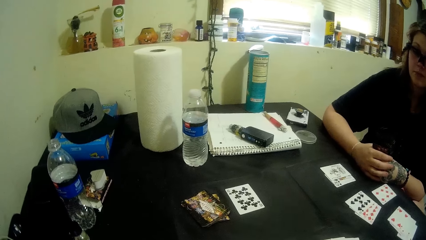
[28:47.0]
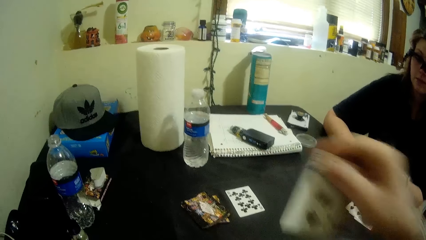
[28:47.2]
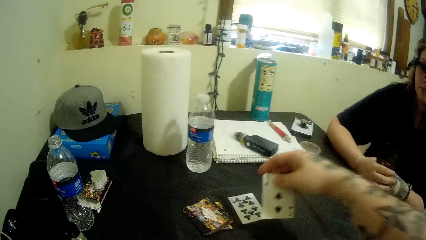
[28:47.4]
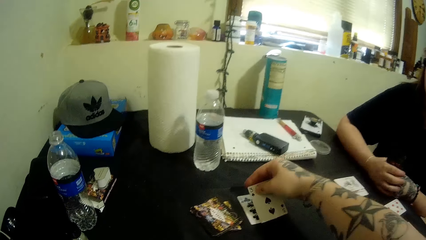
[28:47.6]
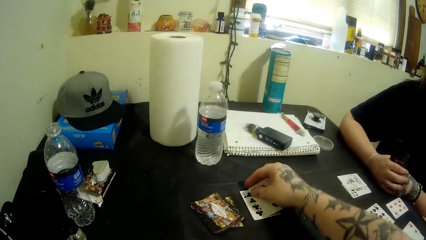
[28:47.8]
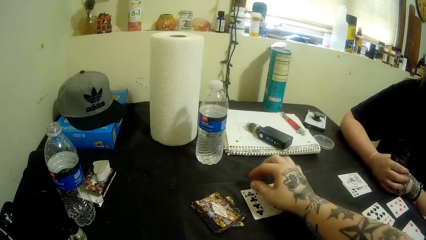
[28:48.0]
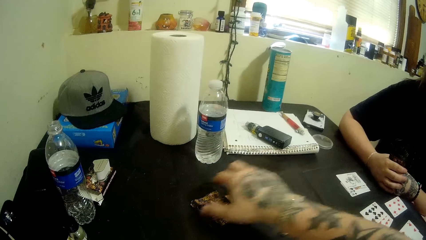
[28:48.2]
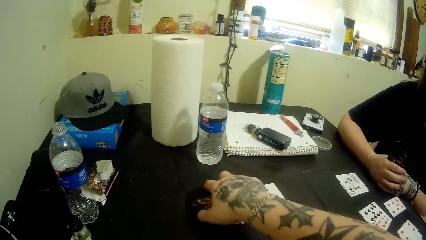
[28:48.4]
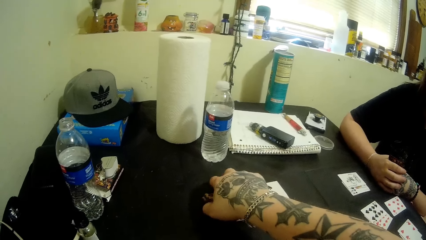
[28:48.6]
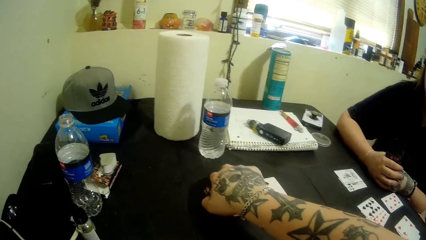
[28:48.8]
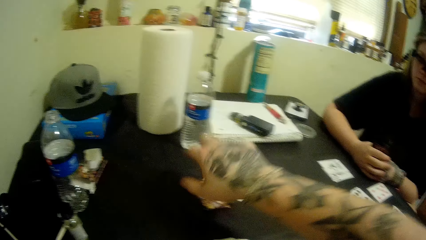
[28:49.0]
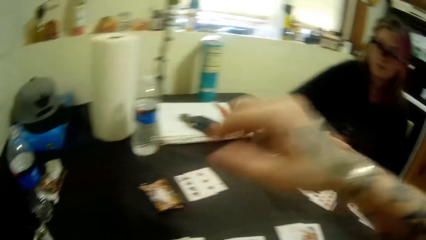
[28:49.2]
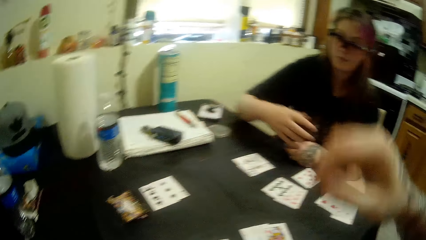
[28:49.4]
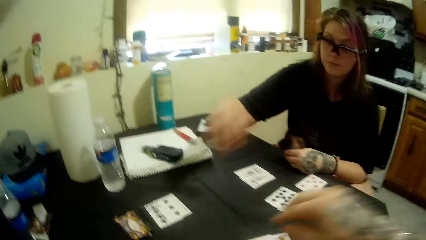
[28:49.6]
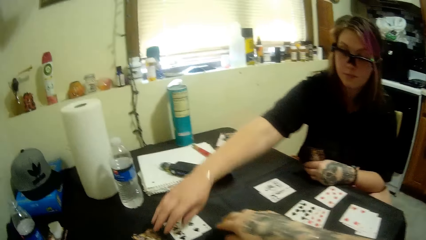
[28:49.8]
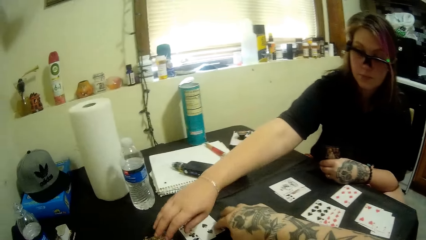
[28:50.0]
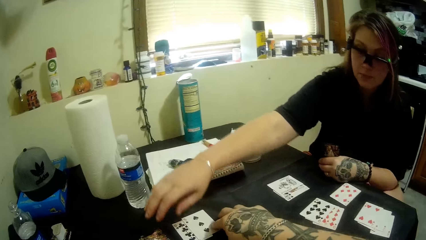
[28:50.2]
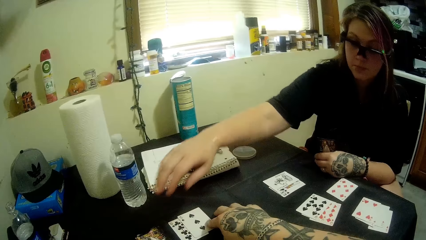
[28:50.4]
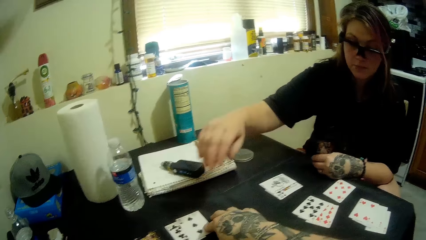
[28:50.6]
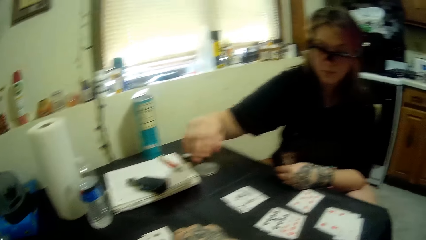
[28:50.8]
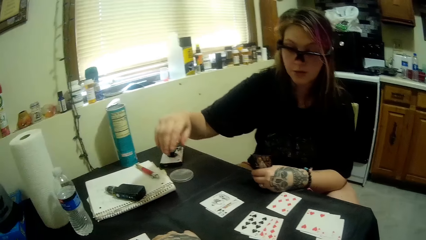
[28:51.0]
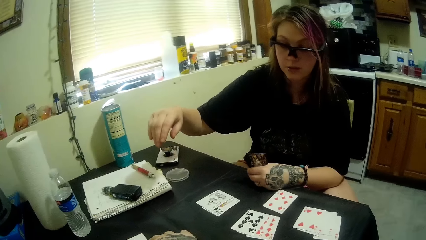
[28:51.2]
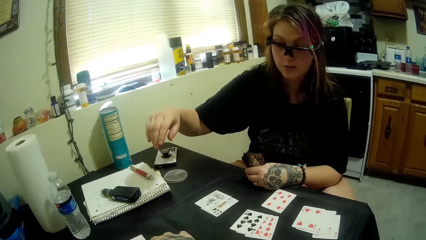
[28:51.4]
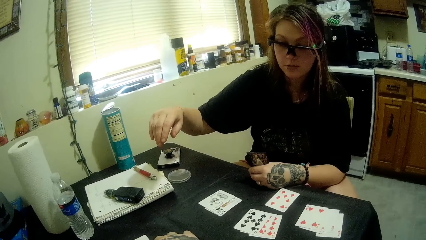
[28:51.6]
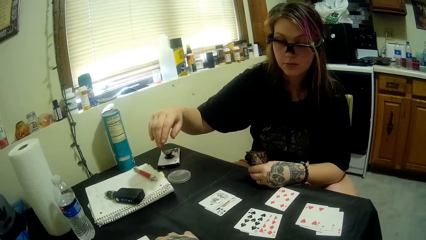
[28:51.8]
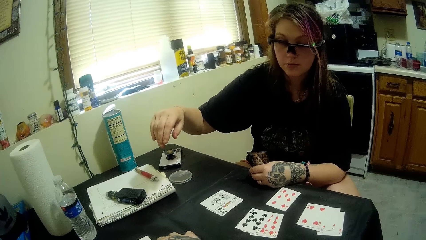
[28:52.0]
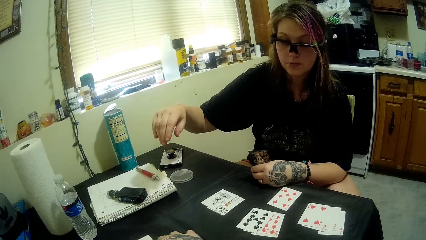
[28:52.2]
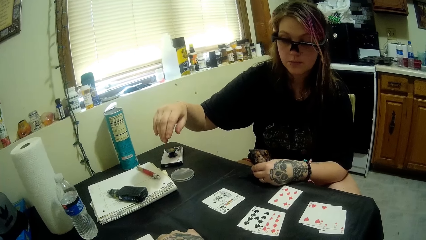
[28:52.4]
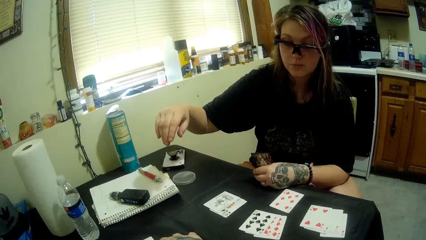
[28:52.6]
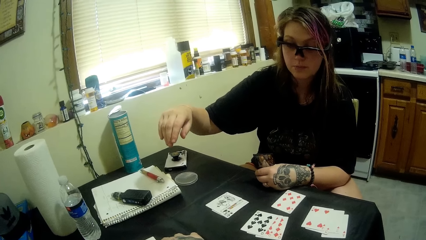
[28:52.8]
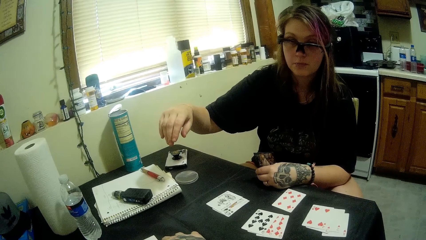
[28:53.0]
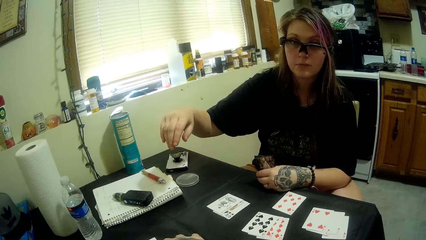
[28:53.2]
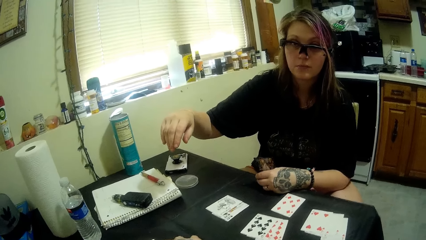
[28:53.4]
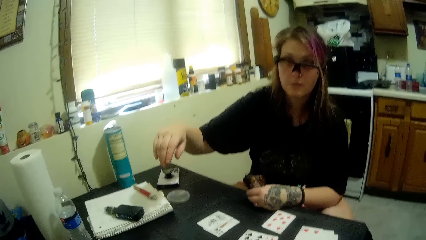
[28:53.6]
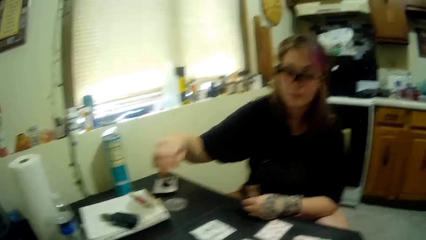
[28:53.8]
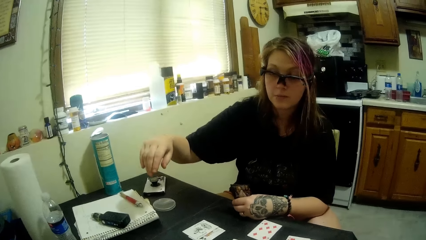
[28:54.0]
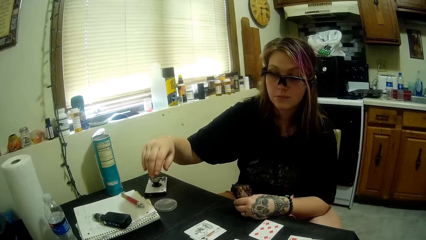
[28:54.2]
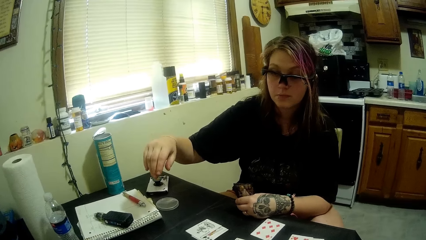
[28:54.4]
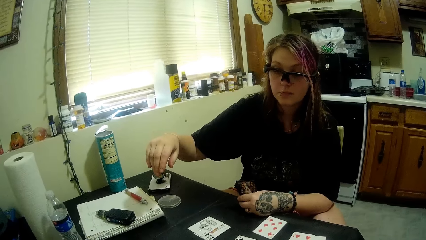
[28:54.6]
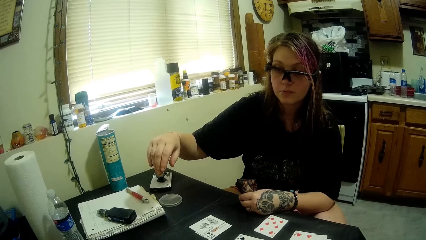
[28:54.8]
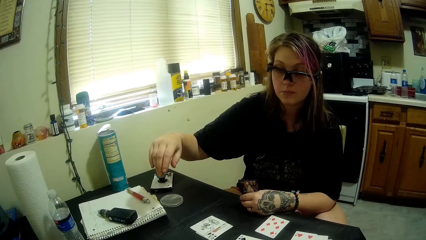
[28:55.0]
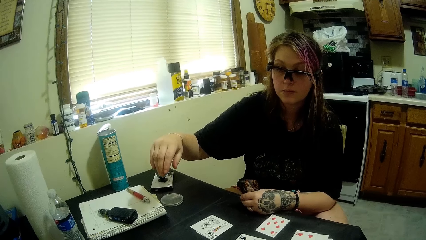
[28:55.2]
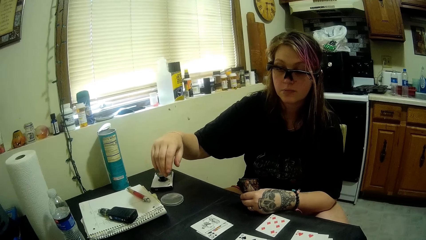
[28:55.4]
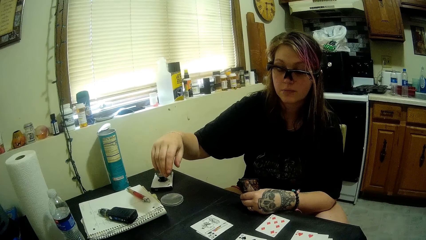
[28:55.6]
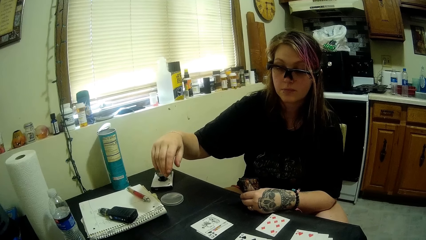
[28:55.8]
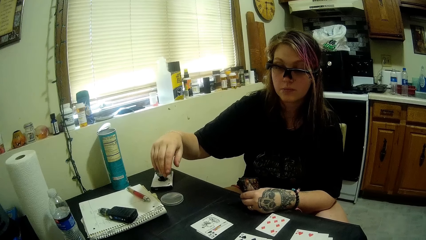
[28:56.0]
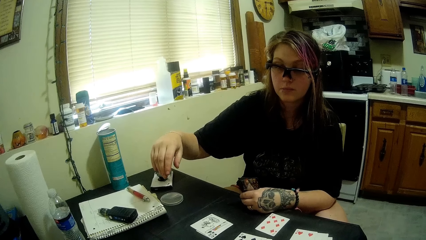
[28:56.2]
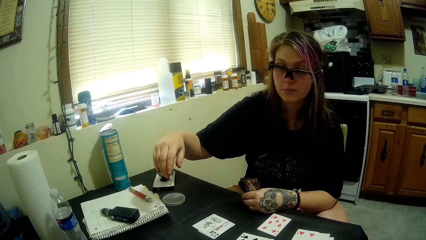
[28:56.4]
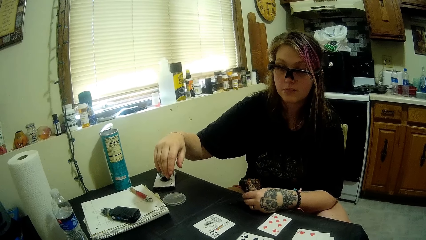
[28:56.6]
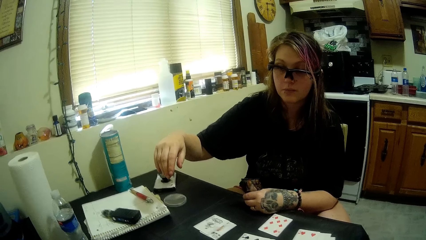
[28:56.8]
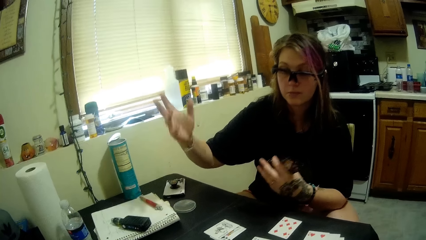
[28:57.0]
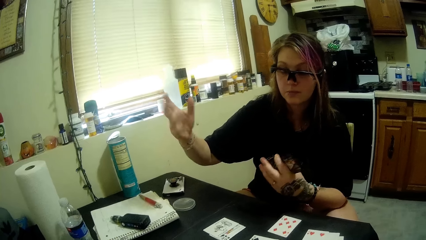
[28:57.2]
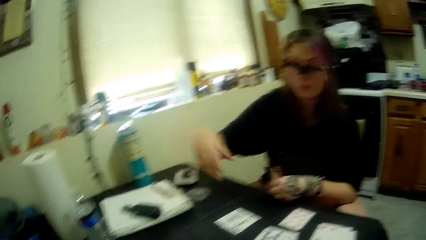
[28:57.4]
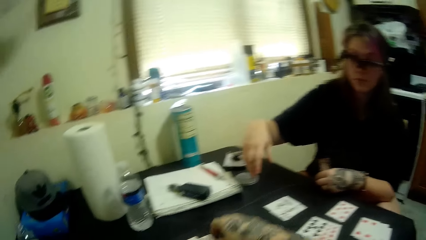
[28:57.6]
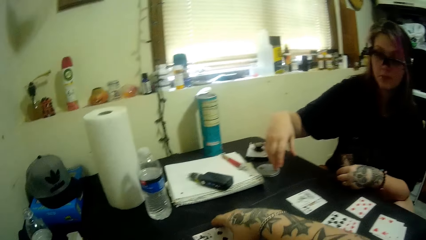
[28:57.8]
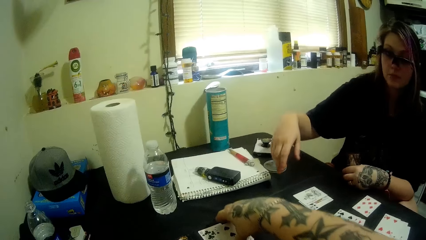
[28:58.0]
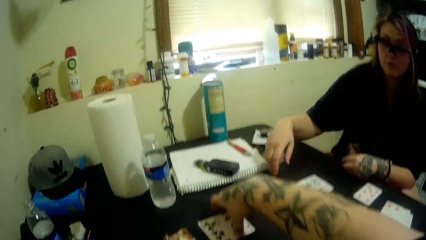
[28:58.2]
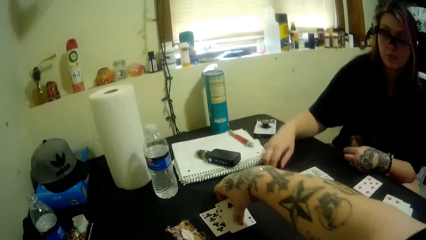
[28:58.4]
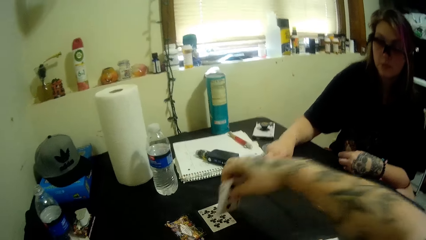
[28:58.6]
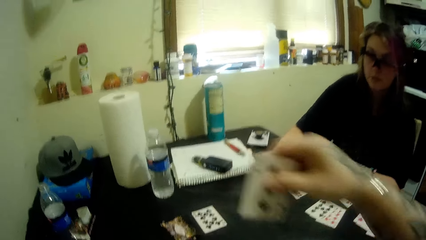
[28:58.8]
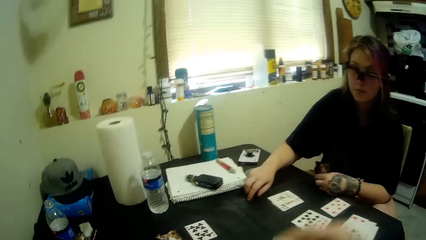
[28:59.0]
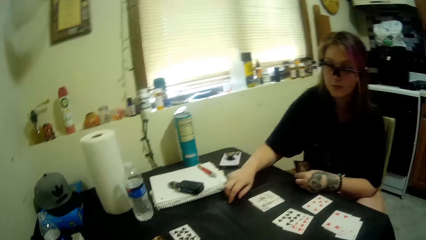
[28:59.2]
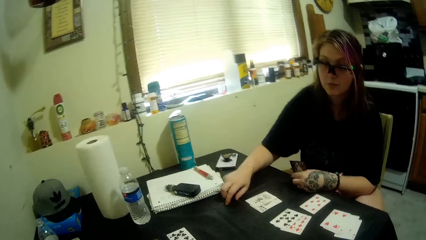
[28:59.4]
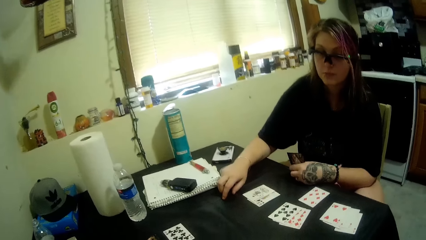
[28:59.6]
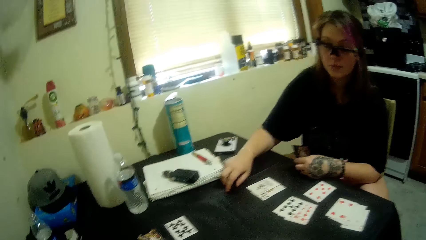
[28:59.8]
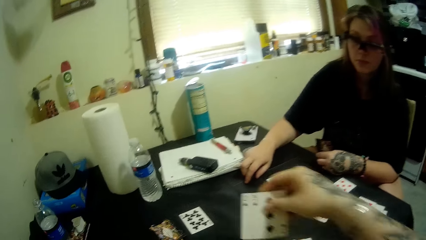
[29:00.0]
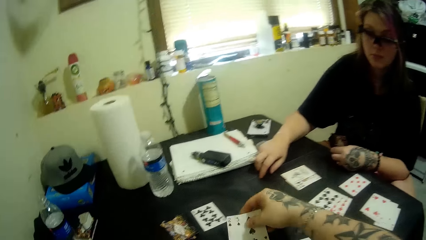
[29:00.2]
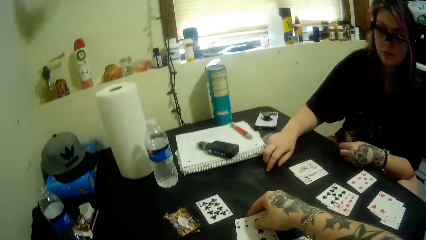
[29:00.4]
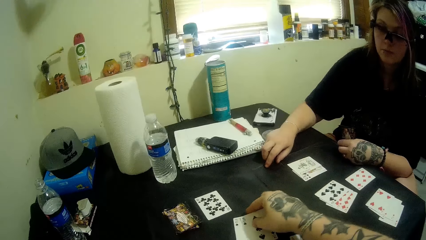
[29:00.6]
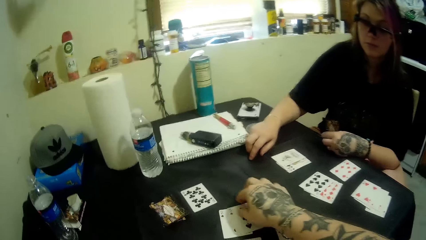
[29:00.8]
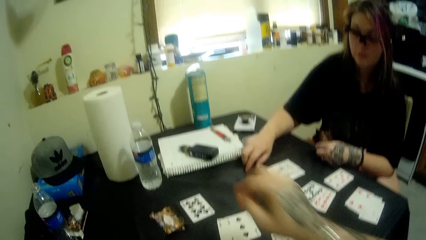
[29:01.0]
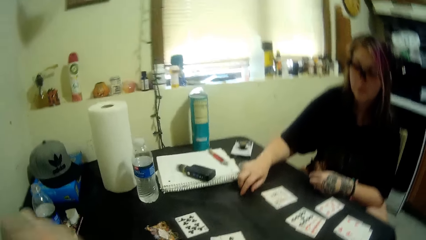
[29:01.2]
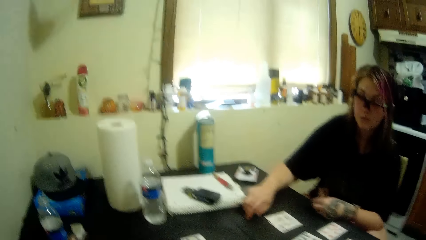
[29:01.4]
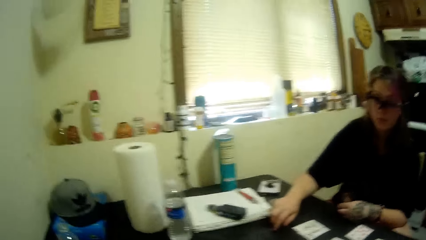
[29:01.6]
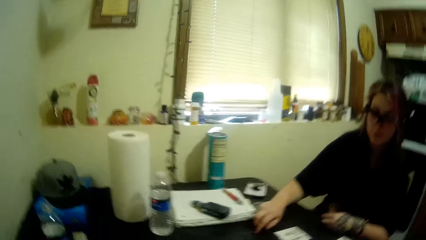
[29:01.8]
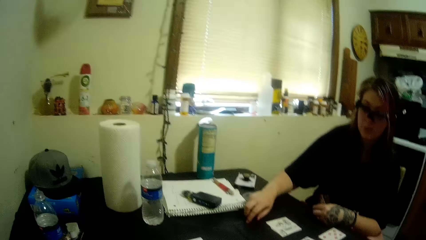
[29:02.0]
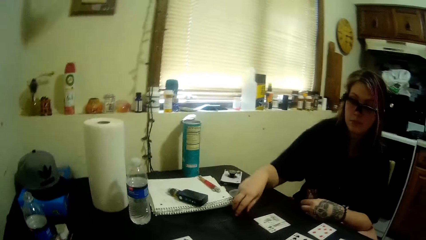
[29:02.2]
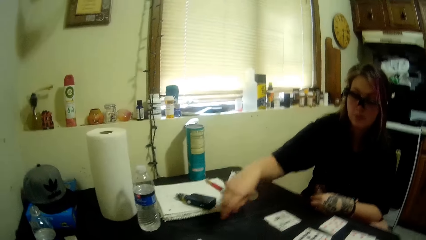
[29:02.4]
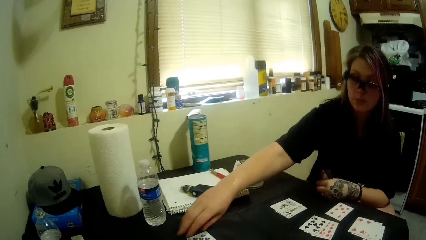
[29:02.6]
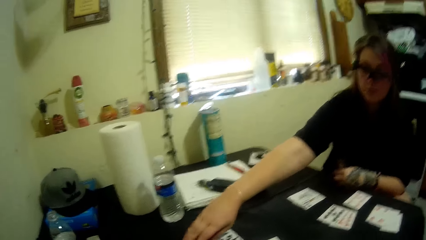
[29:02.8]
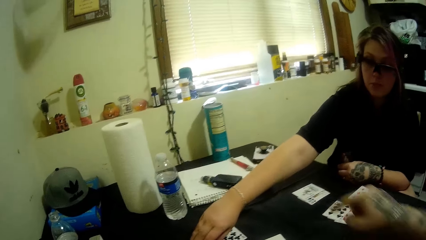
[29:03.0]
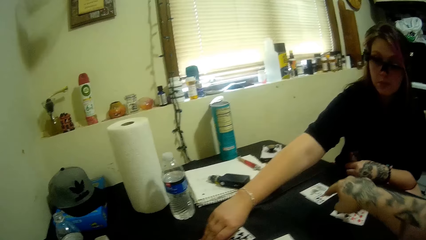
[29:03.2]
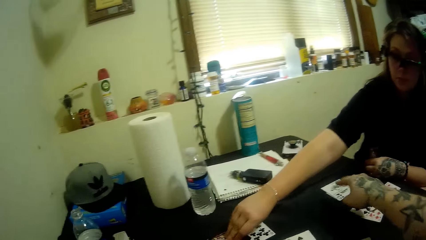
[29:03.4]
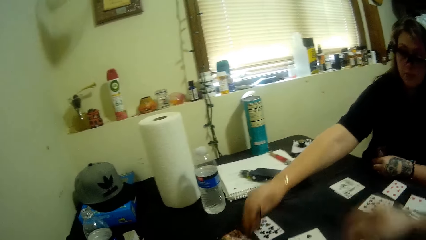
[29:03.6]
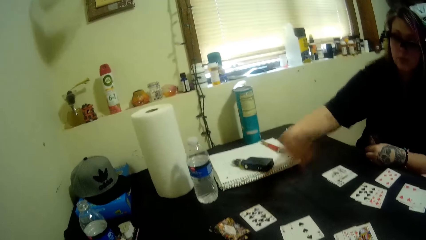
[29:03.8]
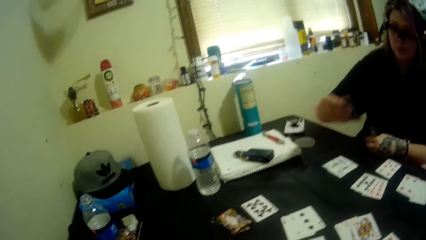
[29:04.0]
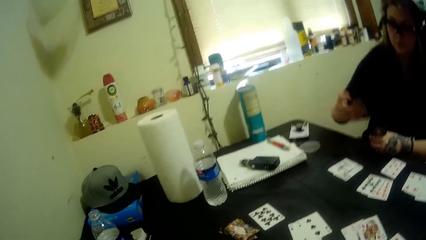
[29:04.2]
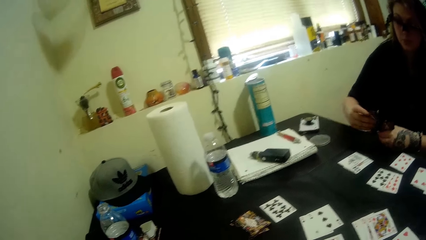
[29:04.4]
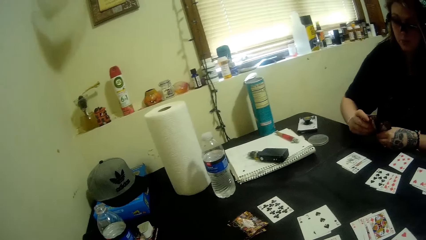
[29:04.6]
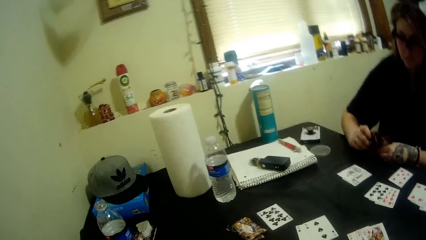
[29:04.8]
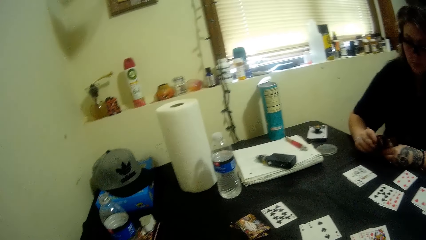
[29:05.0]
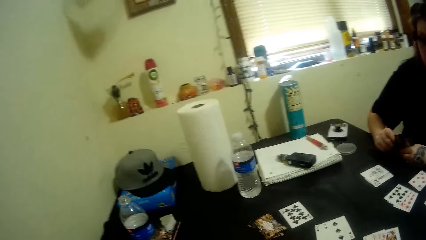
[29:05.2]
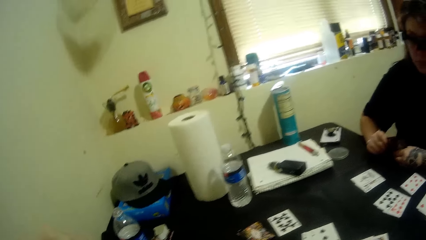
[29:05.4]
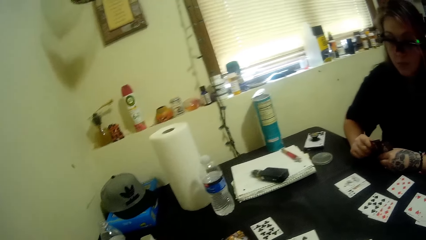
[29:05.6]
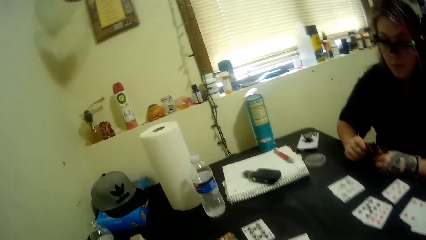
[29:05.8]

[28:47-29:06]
The camera wearer plays a card. They hold the poker card. A man talks to the camera wearer. The camera wearer picks up a card on the table. They play poker. They put some cards on the table. The man talks to the camera wearer. The man picks a card from the stacked cards on the table. The camera wearer talks to the man. The man looks at the poker card.
